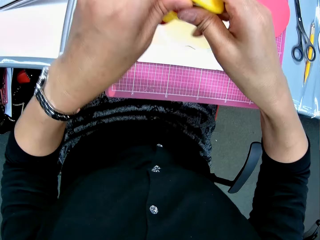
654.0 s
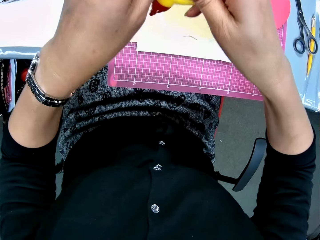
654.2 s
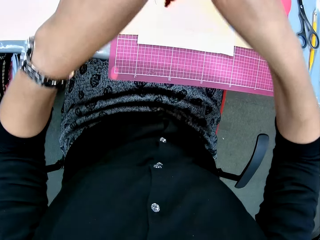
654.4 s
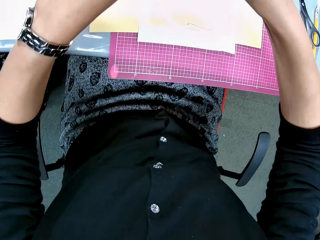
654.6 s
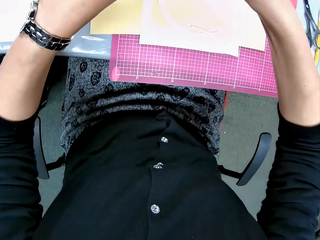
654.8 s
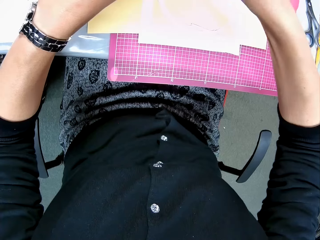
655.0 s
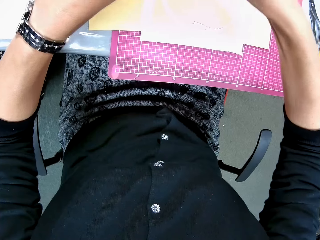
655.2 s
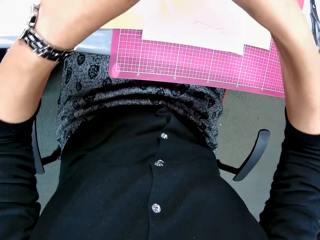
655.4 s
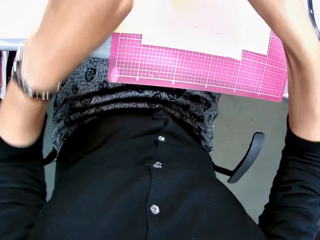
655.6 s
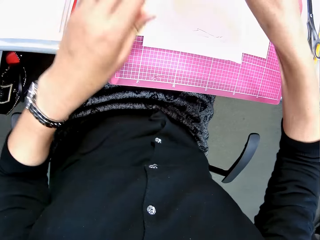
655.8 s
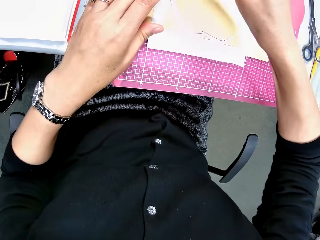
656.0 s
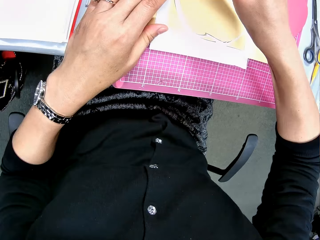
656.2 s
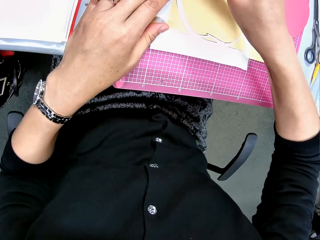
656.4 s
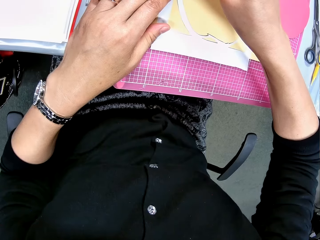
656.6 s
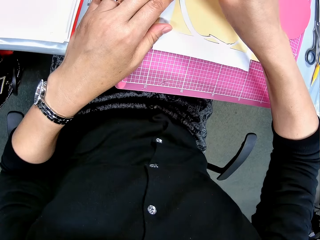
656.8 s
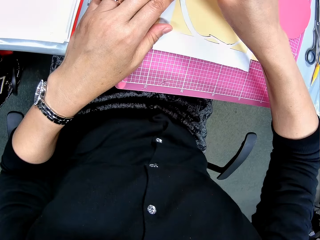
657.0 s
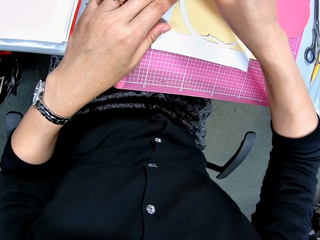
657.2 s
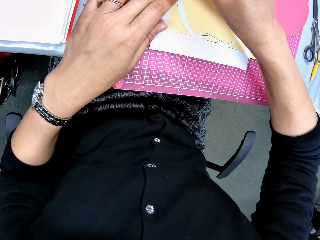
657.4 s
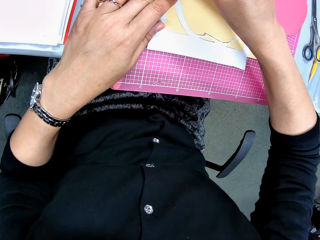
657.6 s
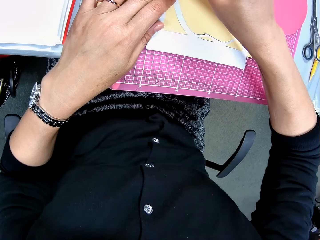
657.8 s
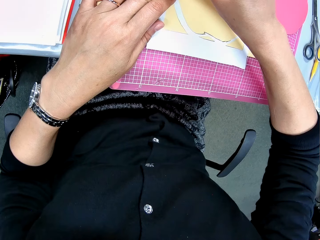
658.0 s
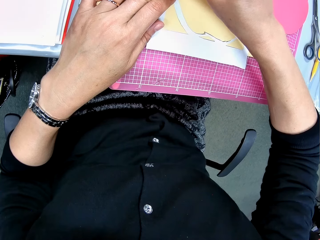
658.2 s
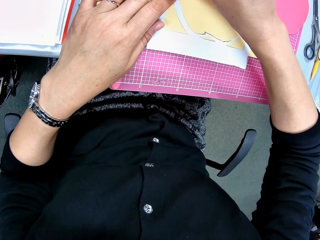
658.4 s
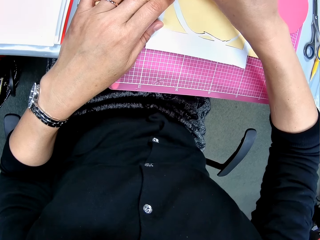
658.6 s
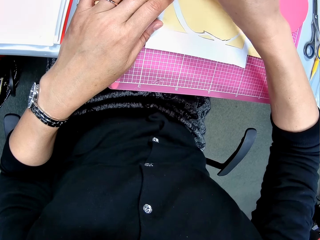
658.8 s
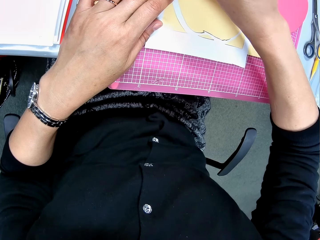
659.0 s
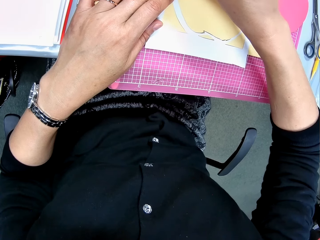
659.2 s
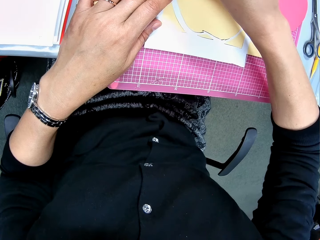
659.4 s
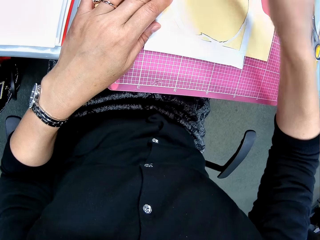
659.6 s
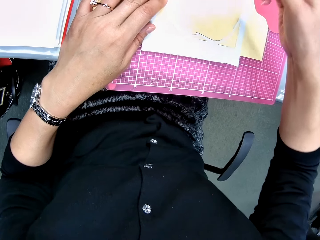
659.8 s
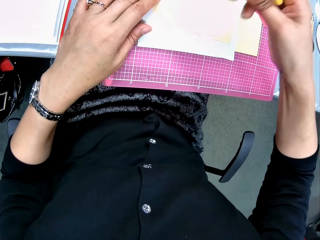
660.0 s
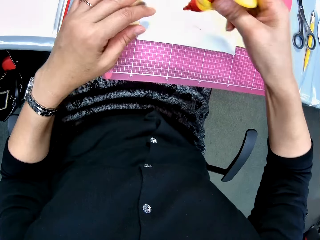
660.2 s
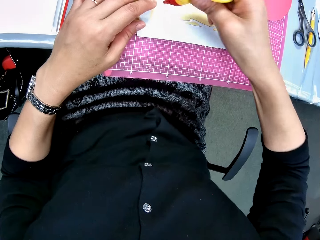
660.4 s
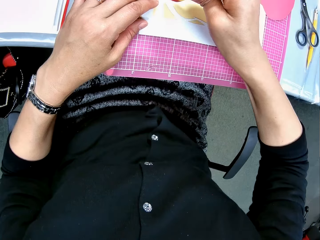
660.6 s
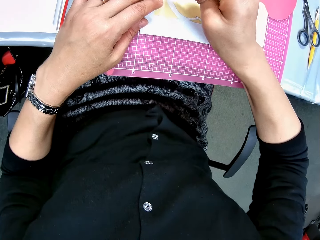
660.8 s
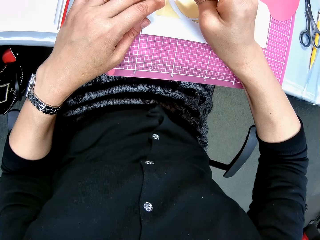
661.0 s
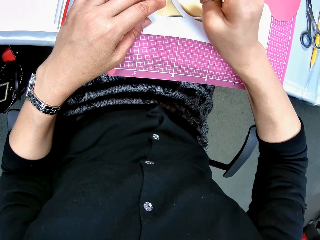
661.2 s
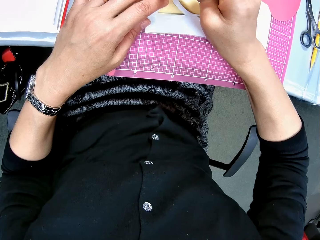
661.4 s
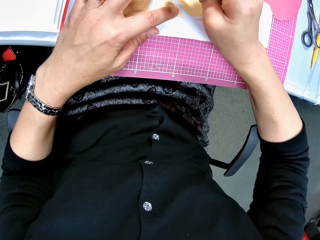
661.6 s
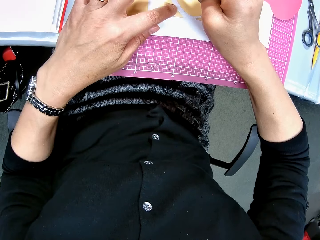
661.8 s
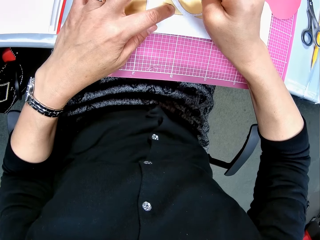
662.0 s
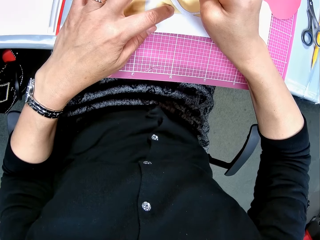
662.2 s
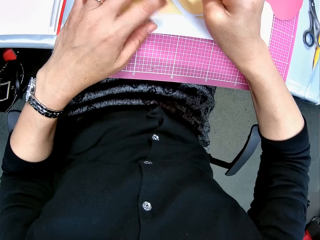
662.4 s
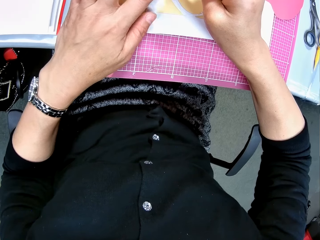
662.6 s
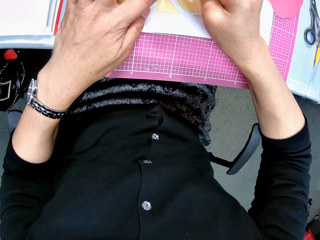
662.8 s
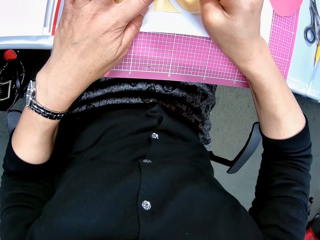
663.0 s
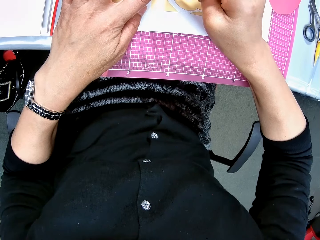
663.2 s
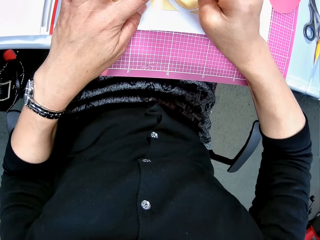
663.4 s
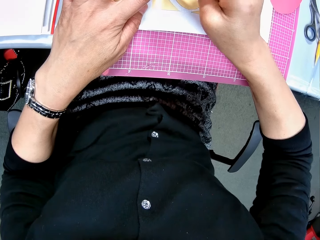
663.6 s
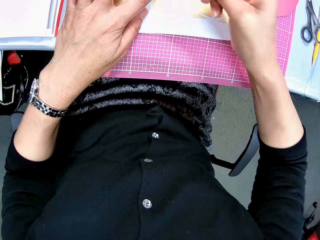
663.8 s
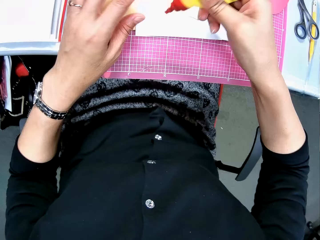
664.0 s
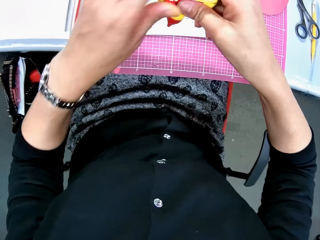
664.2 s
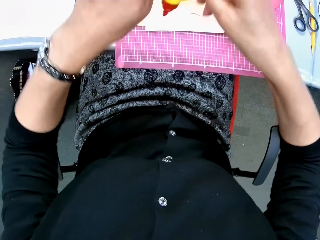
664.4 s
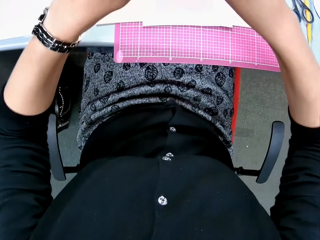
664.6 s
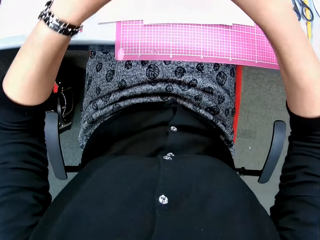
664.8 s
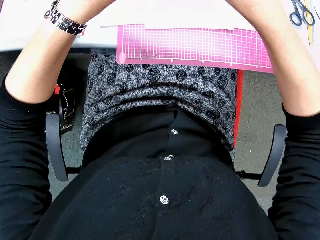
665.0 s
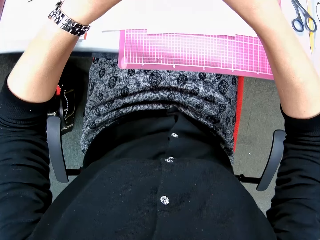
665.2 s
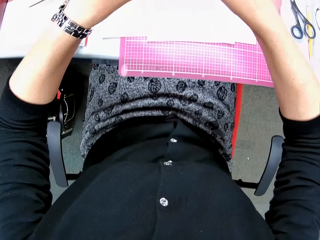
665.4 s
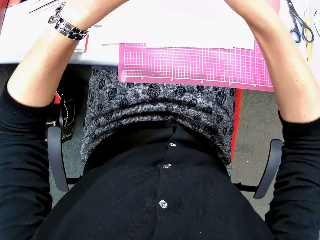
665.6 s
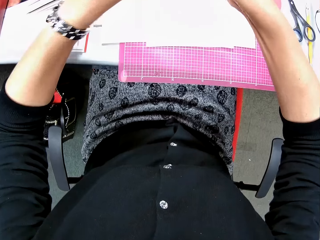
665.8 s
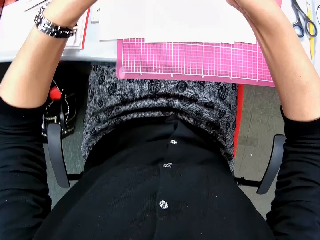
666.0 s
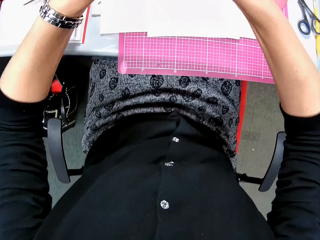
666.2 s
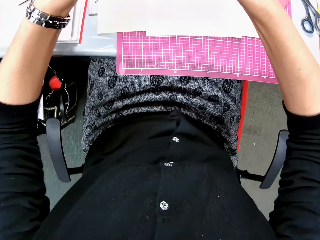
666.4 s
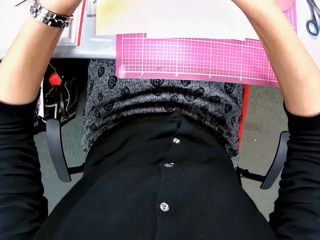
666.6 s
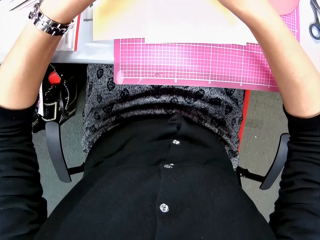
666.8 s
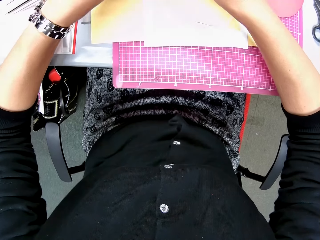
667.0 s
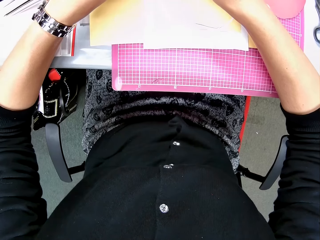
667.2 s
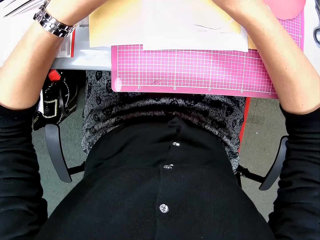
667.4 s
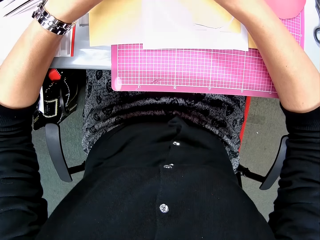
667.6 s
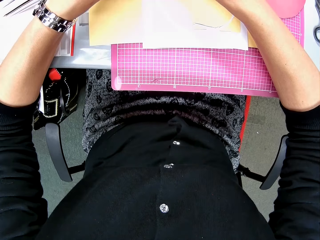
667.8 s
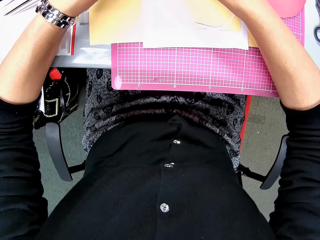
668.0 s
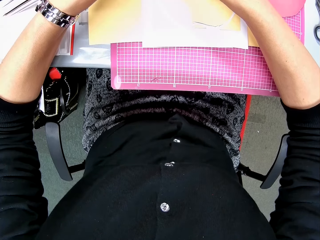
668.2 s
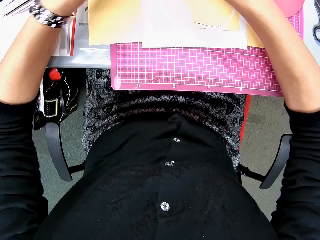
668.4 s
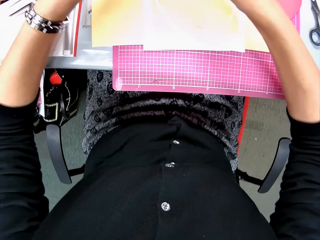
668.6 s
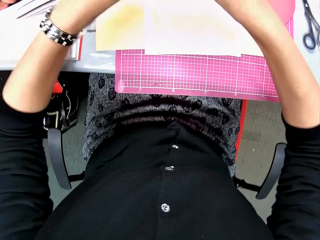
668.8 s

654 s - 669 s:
The camera wearer lifts up her hand. She holds the glue bottle with both her hands and presses on the glue bottle with both her hands. She moves her hands forwards, moves her hands towards her and places her hand on the paperboard. She continues to apply glue to the white paper craft or paperboard. She moves her hand towards her and applies glue on the paperboard. She lifts up the bottle of glue. She presses the glue container. She holds the glue bottle with both her hands, moves her hands away from herself and applies glue on the paperboard.

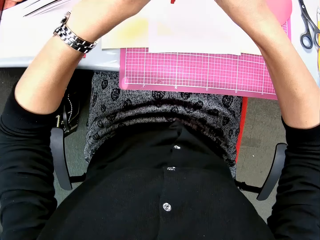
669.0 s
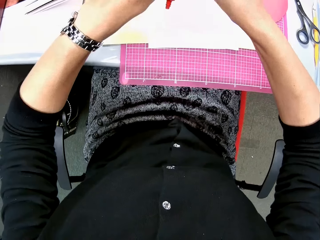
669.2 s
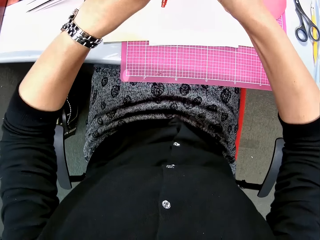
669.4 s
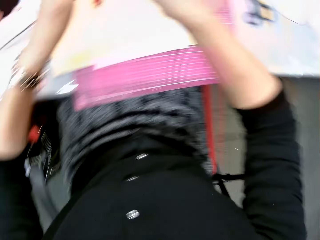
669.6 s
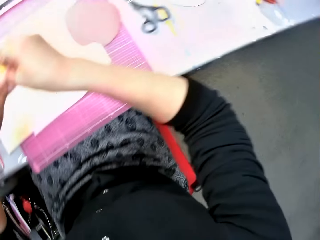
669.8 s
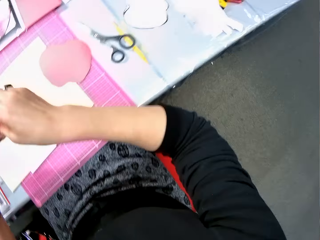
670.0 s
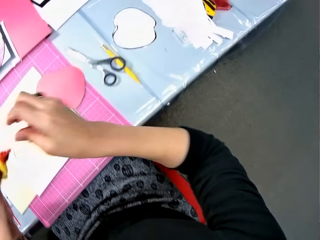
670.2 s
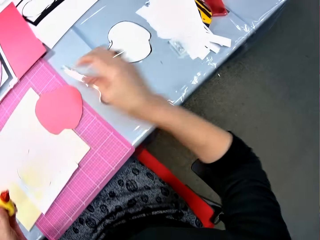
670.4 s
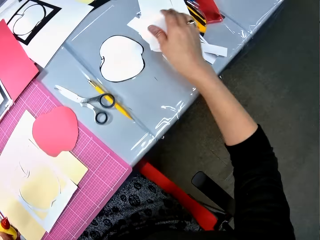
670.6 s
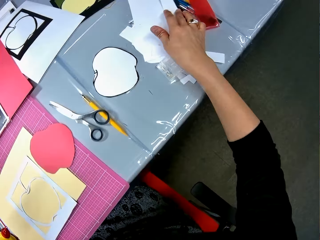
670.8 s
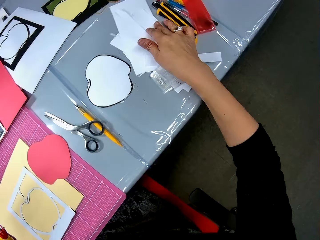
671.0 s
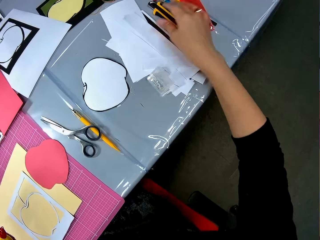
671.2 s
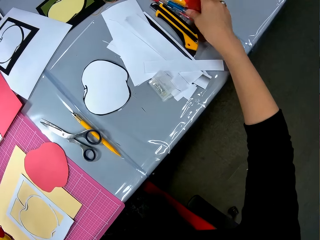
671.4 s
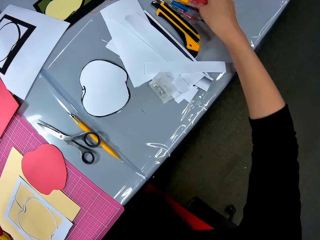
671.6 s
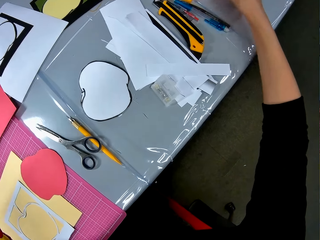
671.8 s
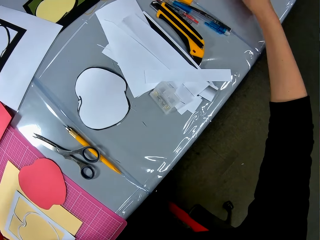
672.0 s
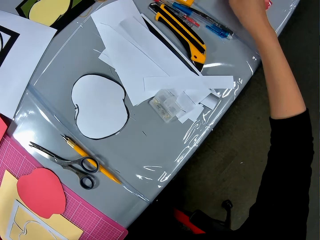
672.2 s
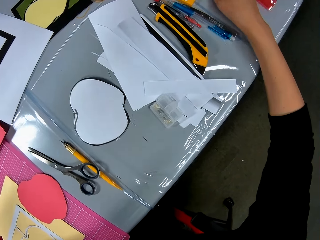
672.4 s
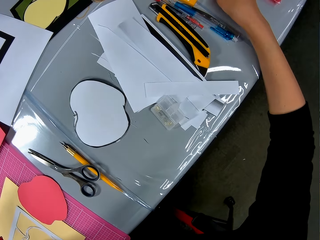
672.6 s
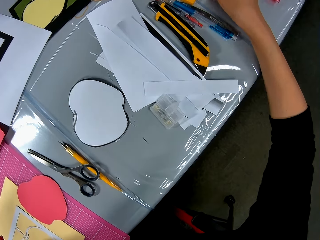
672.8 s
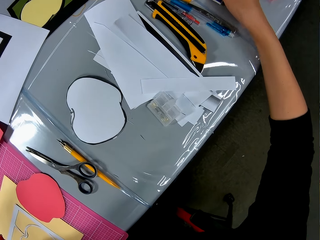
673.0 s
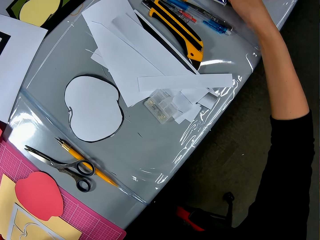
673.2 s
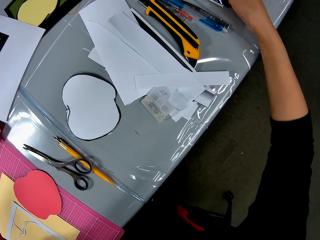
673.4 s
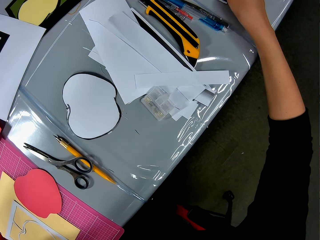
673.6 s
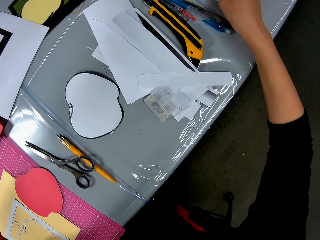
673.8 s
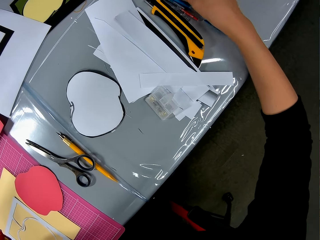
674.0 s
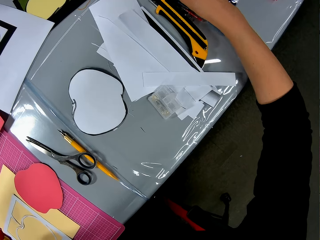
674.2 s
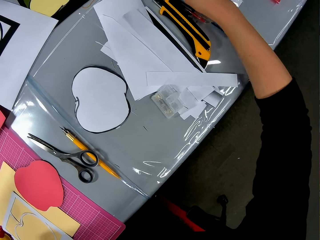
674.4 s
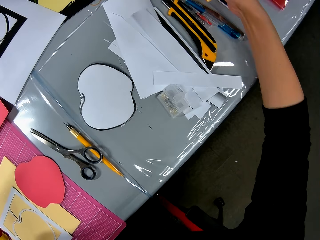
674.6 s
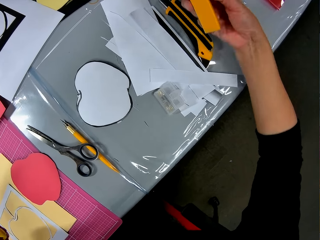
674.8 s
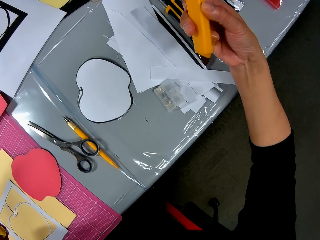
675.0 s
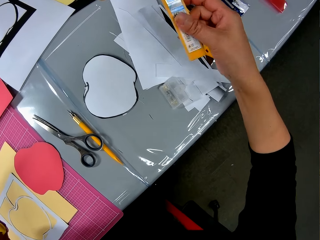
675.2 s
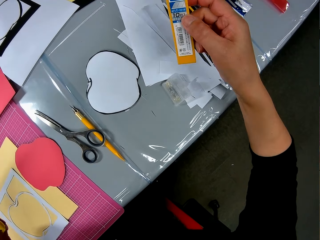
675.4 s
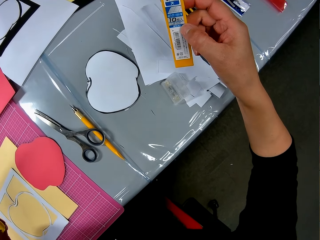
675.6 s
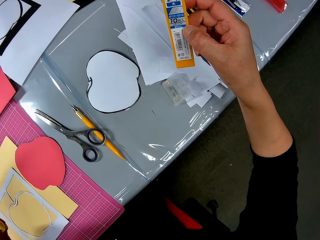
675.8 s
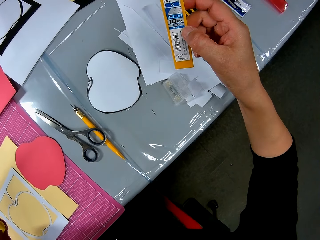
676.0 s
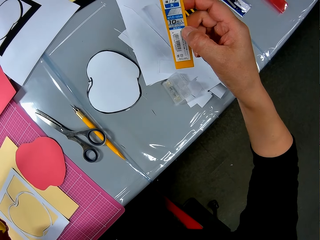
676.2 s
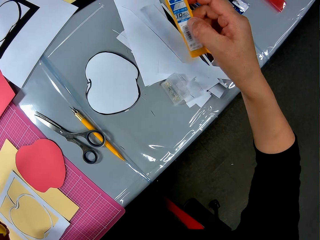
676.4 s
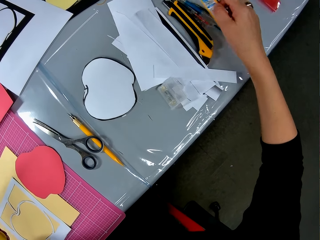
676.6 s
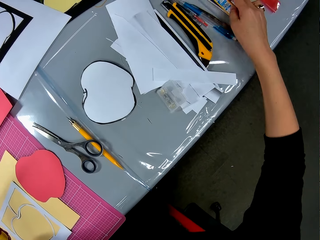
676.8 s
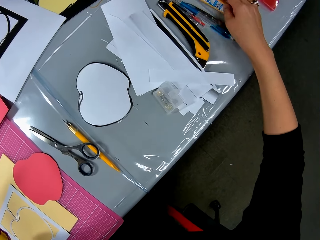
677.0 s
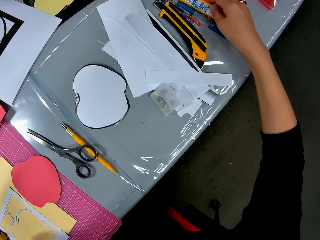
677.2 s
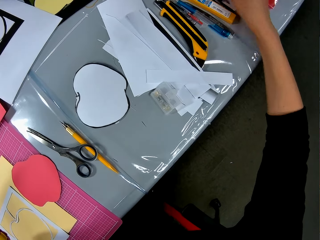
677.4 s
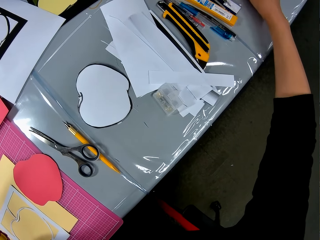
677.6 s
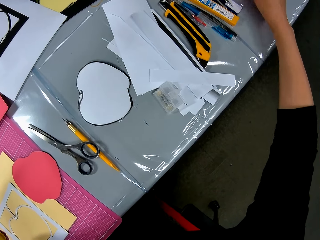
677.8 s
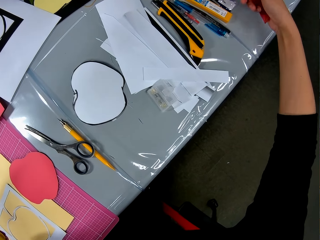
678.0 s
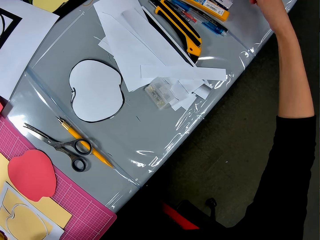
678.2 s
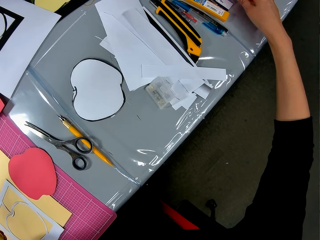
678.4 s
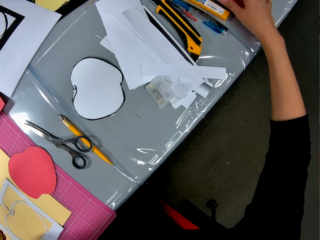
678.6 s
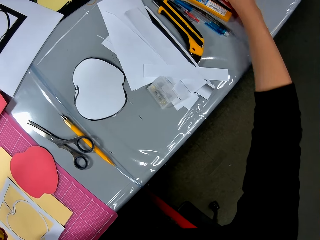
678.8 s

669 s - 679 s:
The camera wearer looks at the right side of the table. She checks the items on the right side of the table. She stretches her hand forwards, scatters the papers on the table and moves her hand forwards. She moves her hand towards her and looks at the marker pen. She moves her hand forwards, places the marker on the table and moves her hand forwards.
